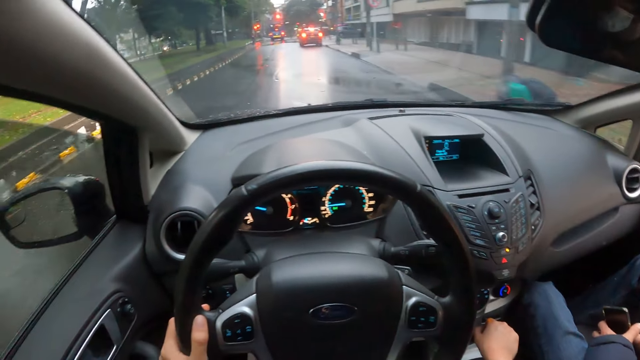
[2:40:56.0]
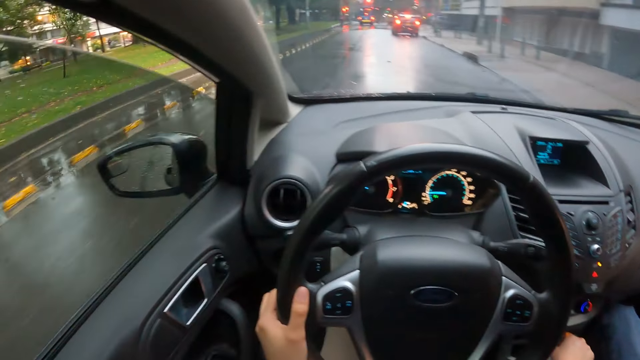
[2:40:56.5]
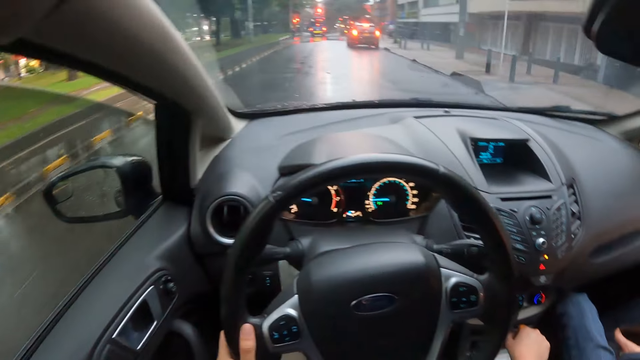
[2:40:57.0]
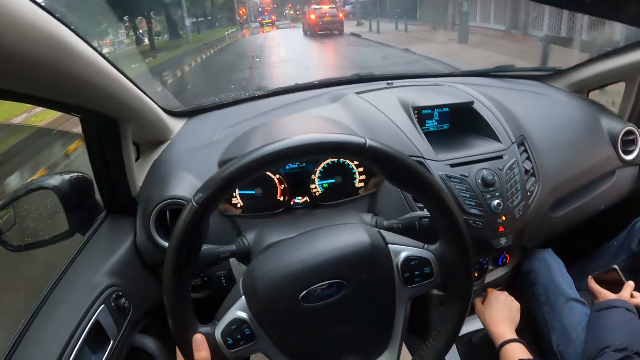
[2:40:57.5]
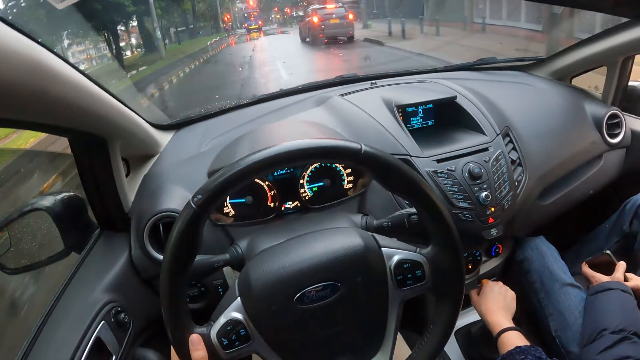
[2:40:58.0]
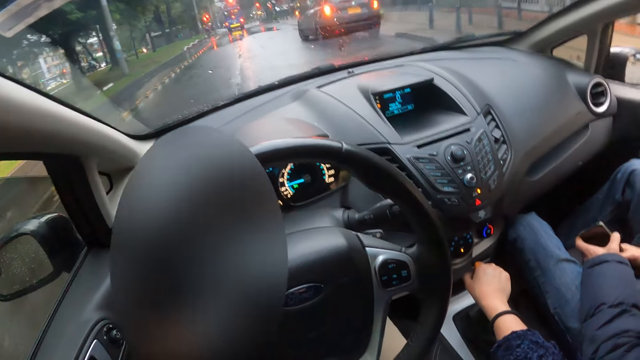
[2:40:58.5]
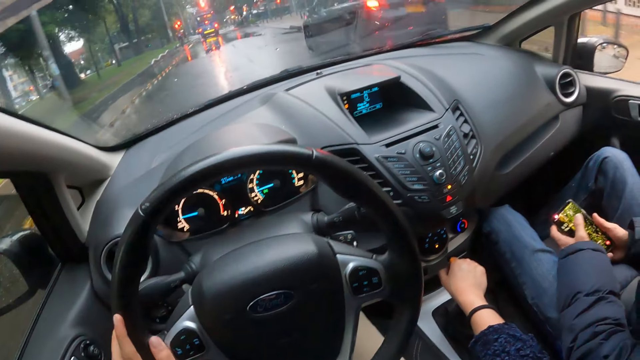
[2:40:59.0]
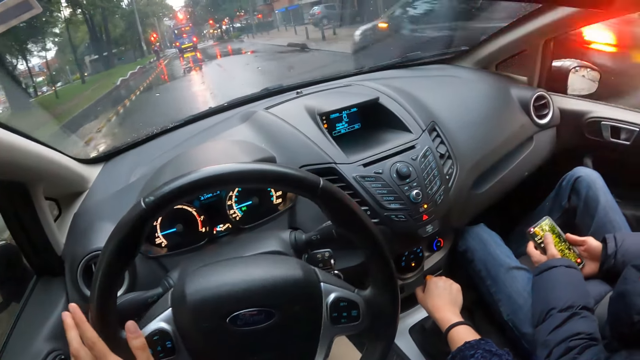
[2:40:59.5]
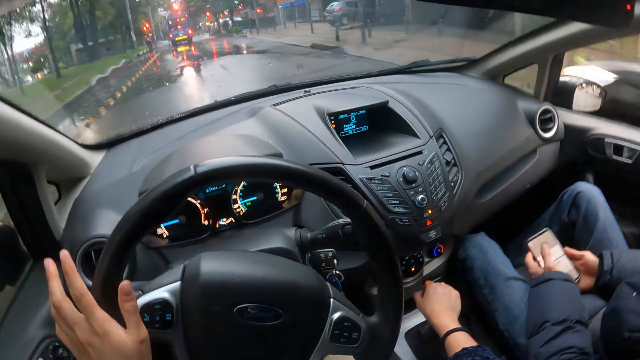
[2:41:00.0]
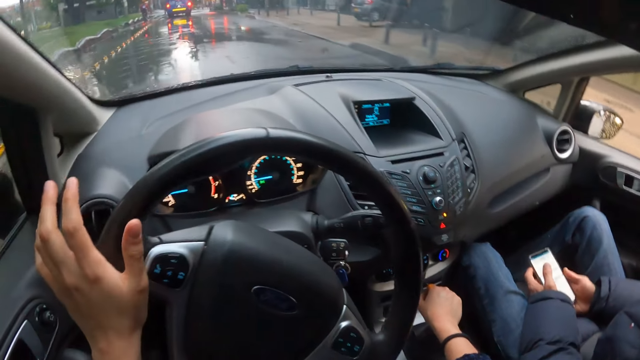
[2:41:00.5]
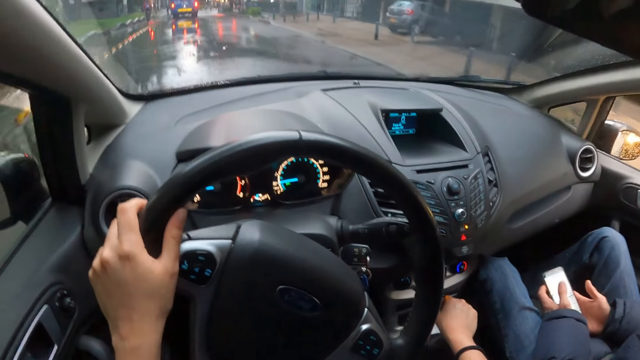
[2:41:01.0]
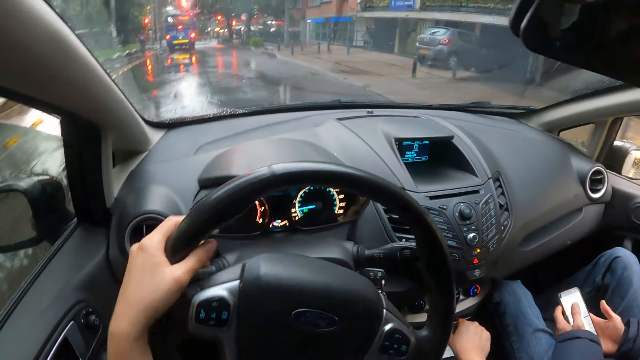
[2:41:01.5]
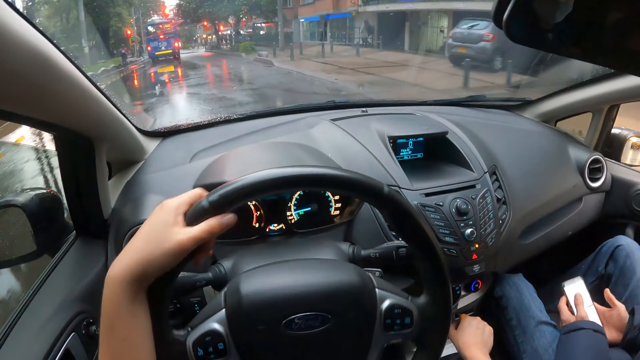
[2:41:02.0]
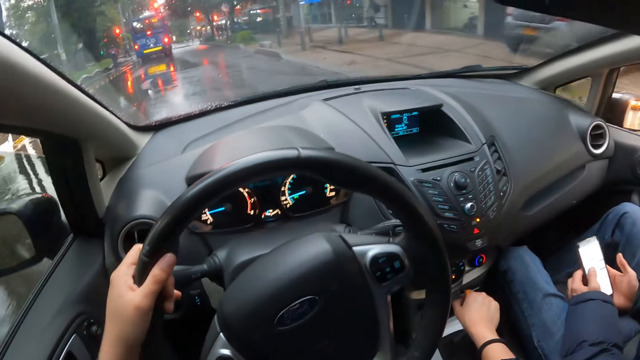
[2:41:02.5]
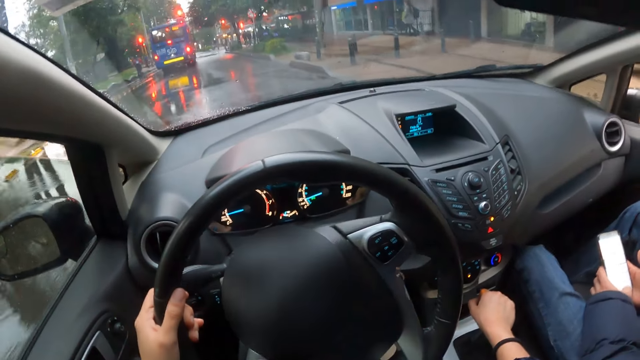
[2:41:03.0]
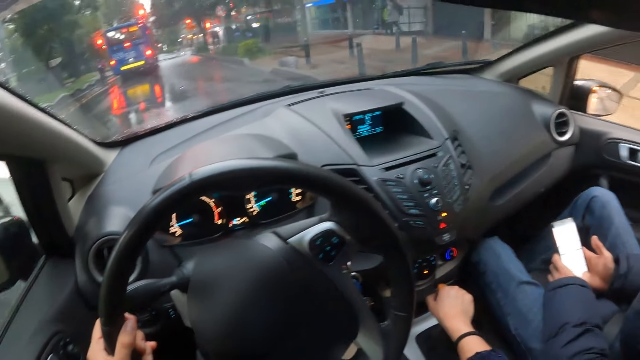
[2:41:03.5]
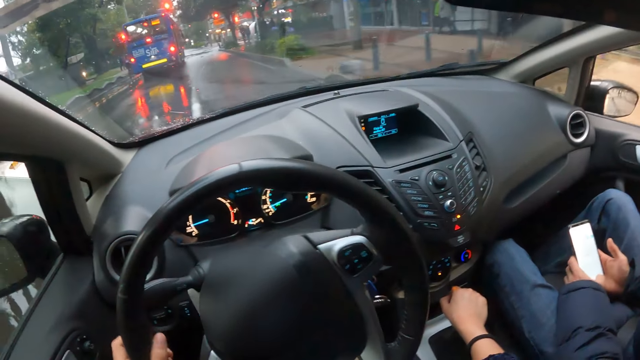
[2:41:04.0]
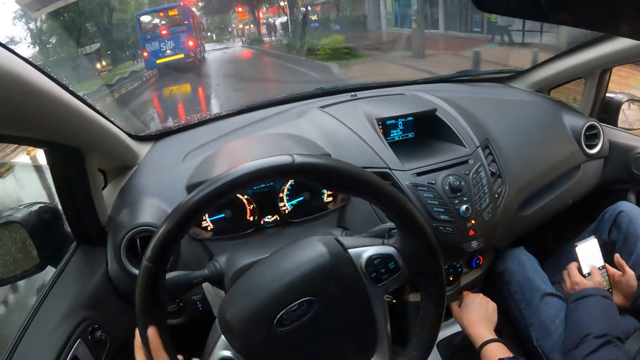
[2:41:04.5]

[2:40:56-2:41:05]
The man operates the phone with both hands. The camera wearer drives past a black car.

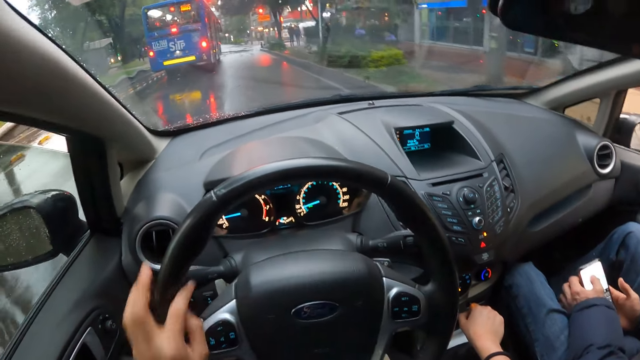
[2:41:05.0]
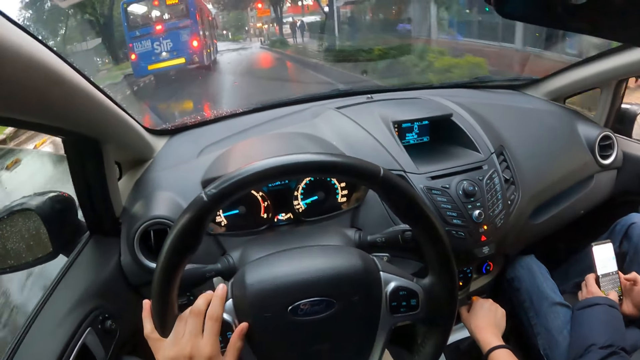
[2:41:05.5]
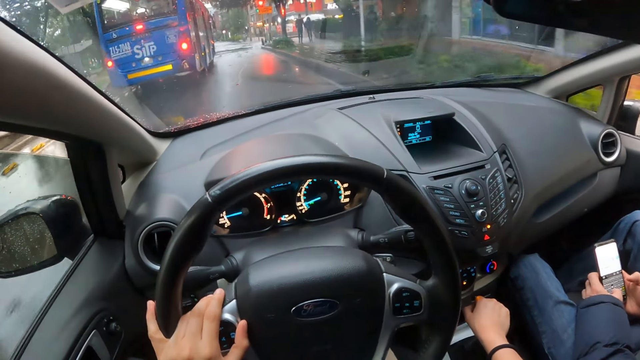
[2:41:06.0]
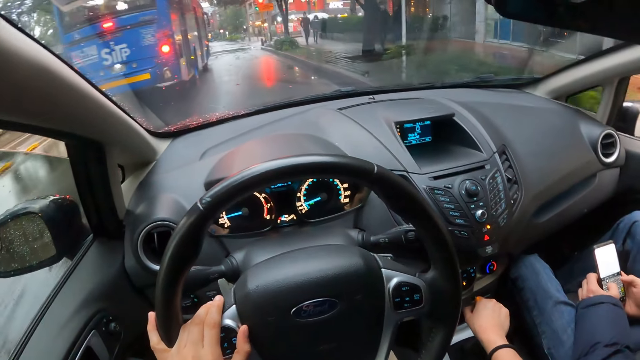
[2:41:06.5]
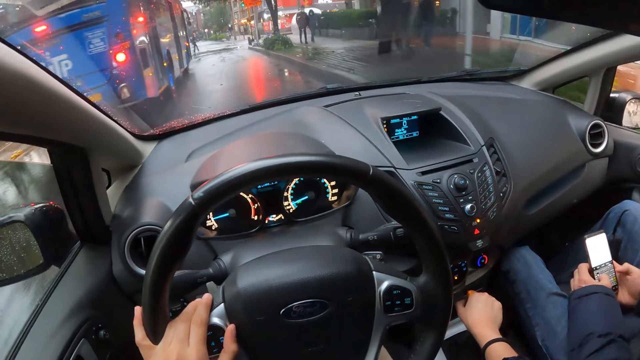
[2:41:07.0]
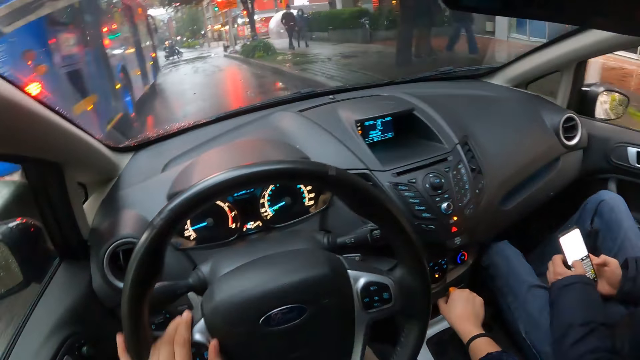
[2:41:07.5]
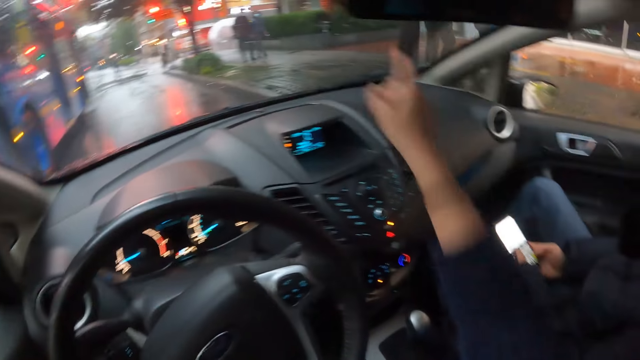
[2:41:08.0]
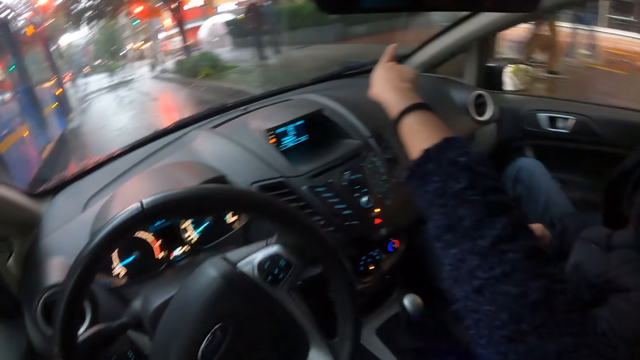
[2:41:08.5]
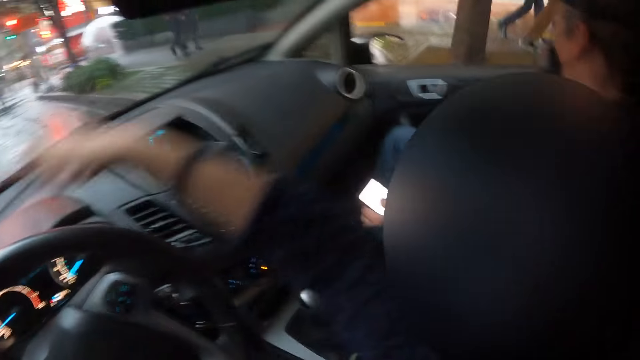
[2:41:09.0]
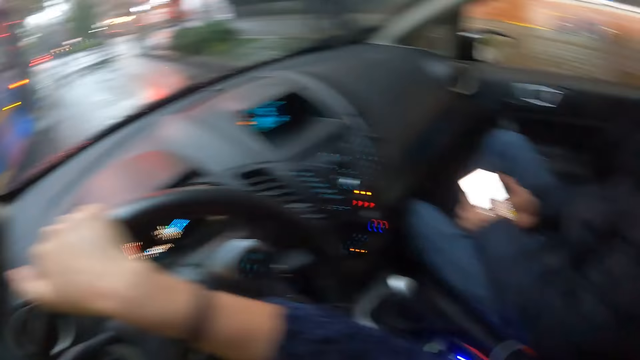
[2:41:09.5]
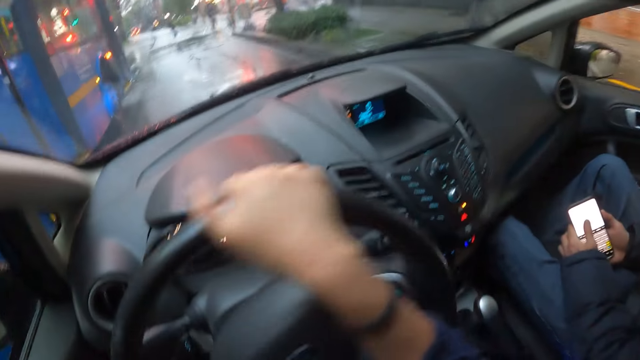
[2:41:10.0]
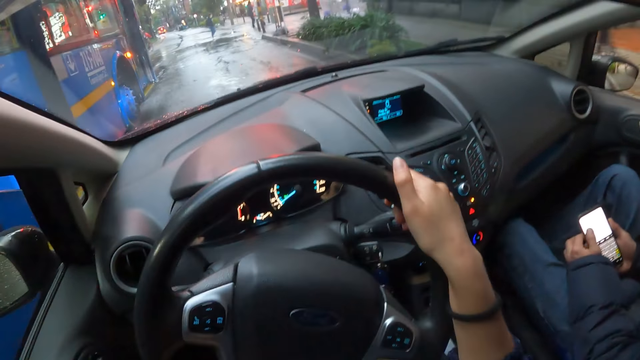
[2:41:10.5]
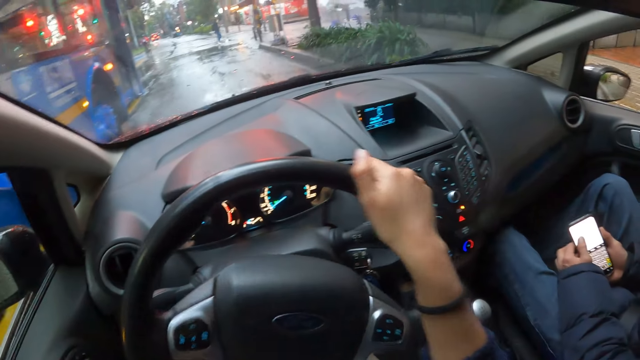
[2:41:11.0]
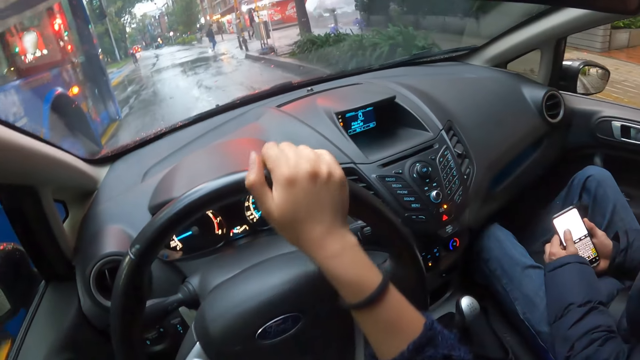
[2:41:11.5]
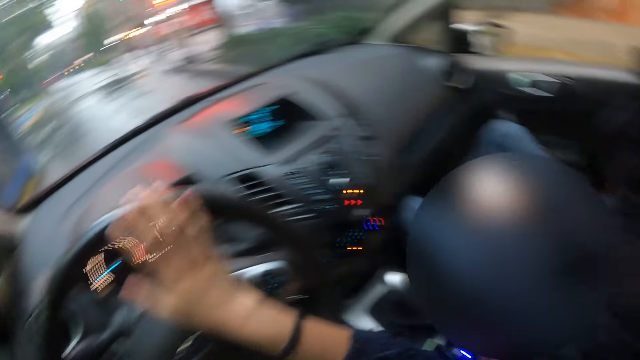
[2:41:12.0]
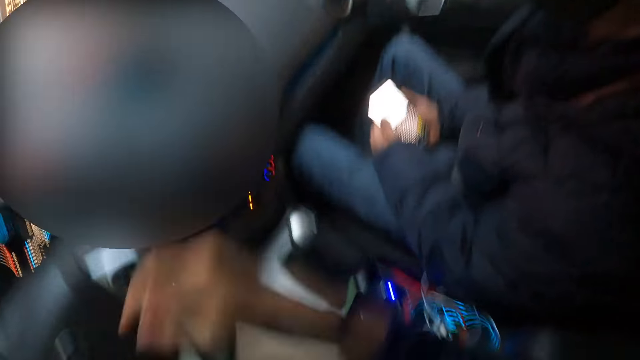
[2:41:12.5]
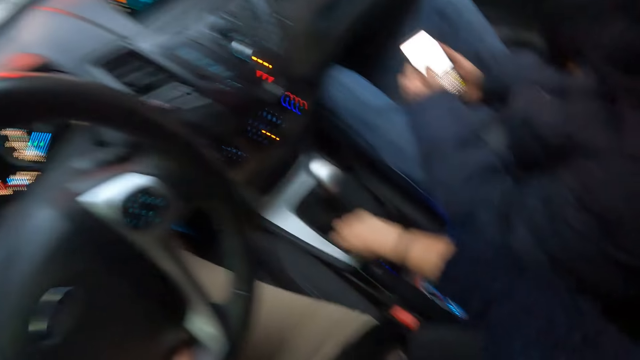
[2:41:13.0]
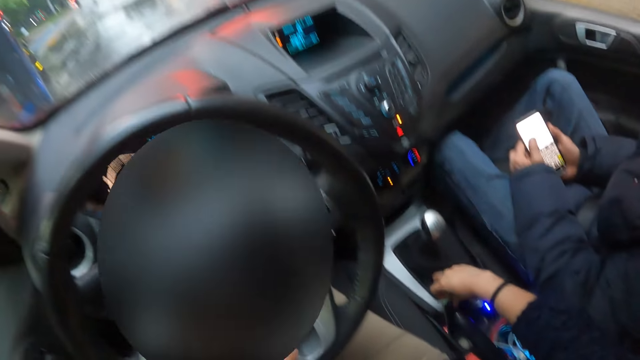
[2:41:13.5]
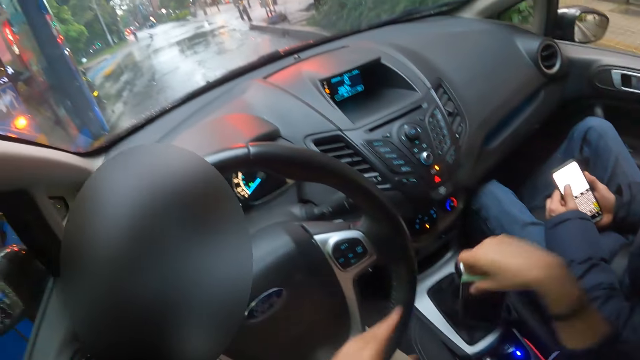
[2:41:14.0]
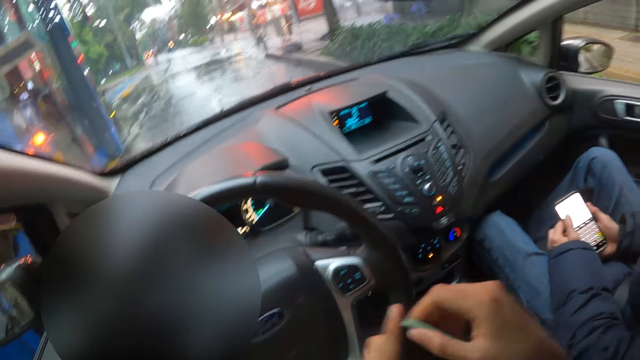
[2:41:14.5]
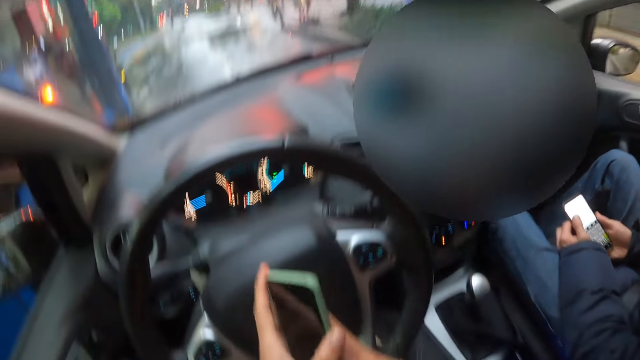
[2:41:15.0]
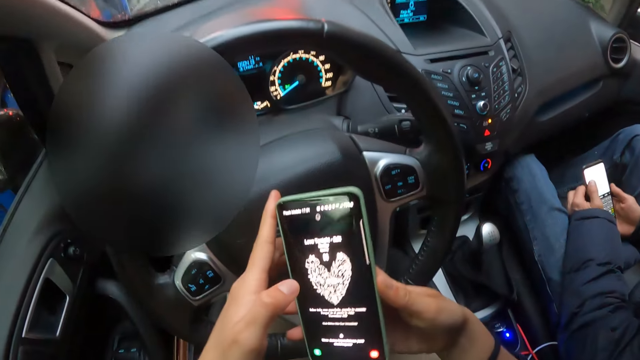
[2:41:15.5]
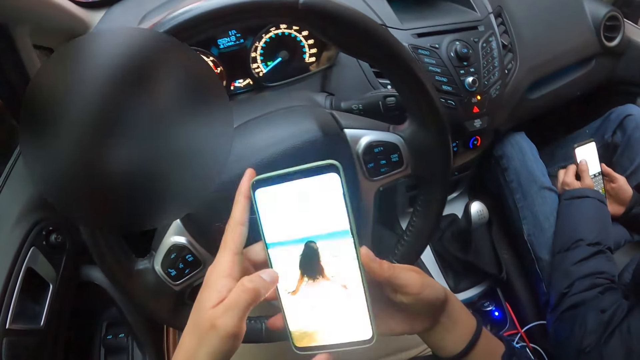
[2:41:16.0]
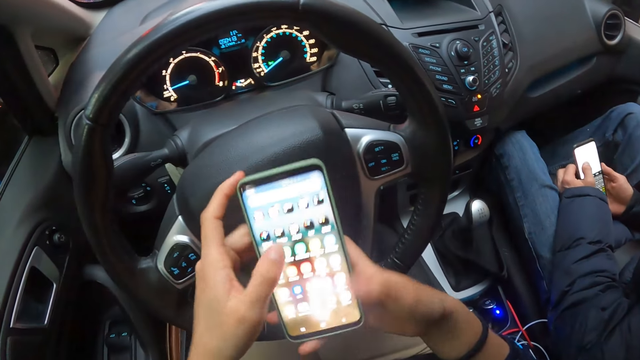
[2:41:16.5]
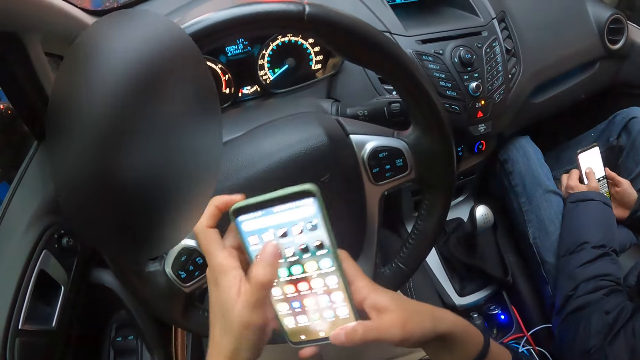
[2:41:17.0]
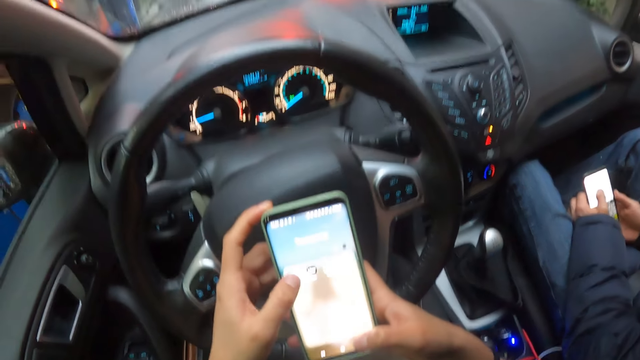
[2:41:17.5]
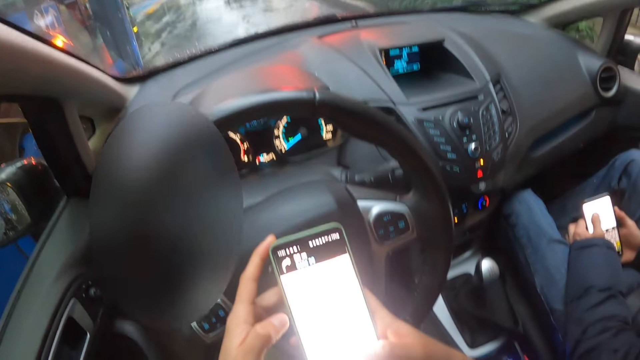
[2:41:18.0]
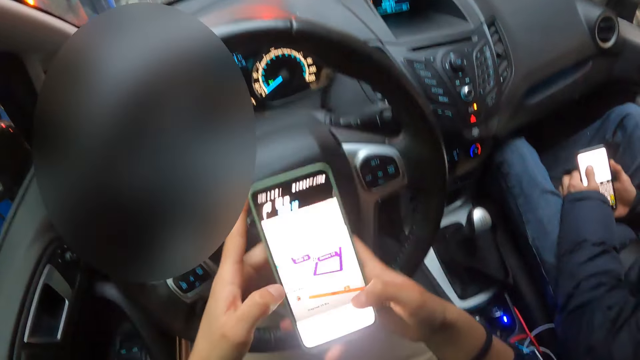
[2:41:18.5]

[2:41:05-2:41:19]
The camera wearer interacts with the man. He holds the steering wheel of the car with both hands. He drives the car with both hands on the steering wheel. He drives past a blue bus. He picks up the phone from the cup holder in the car with his right hand. He holds the phone with both hands. He operates the phone with both hands. He scrolls through the phone.
